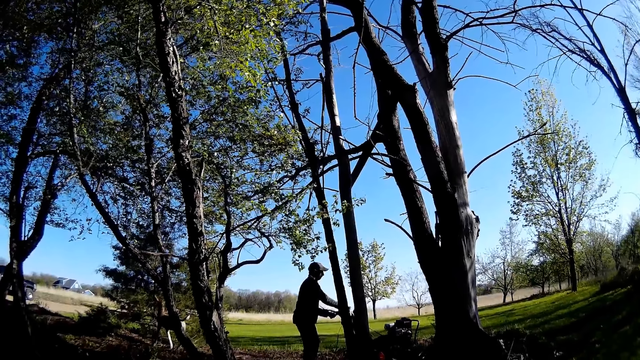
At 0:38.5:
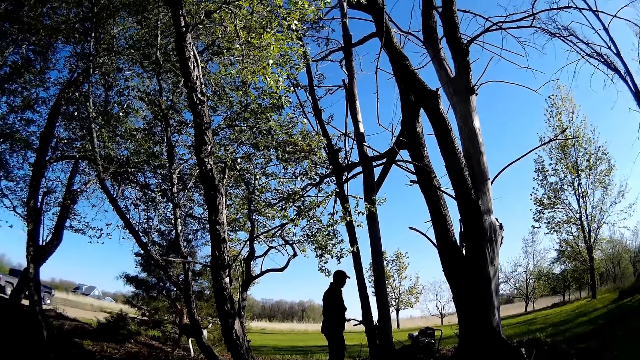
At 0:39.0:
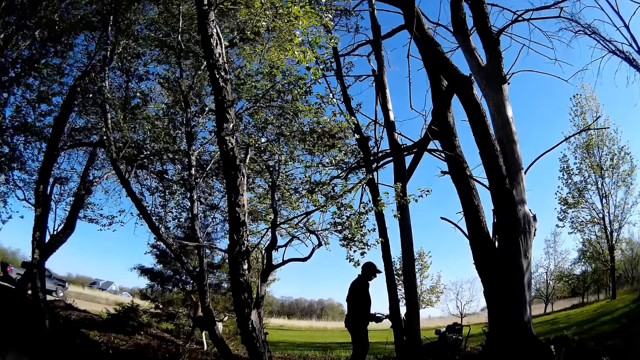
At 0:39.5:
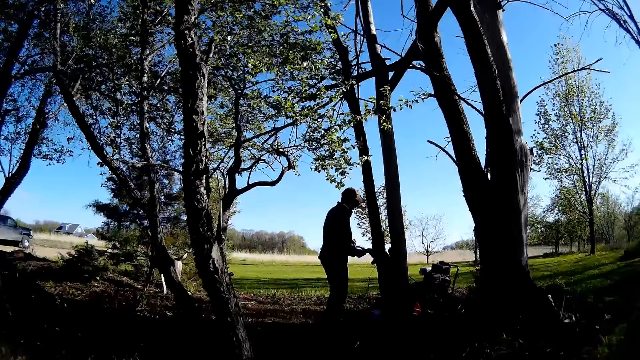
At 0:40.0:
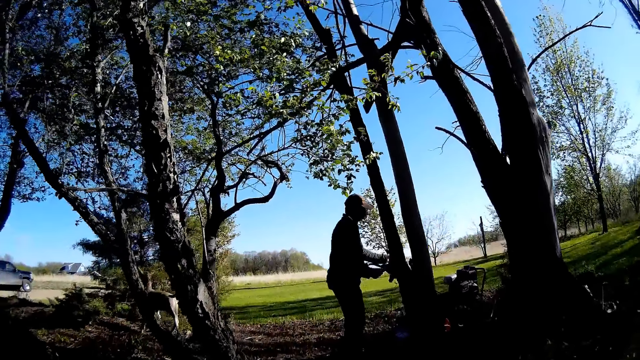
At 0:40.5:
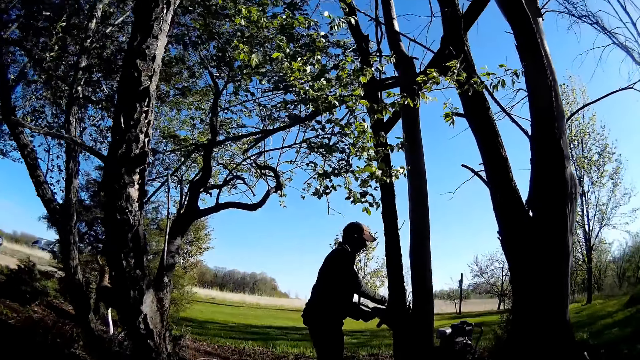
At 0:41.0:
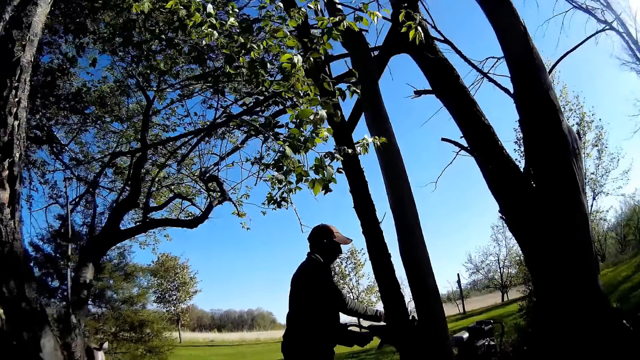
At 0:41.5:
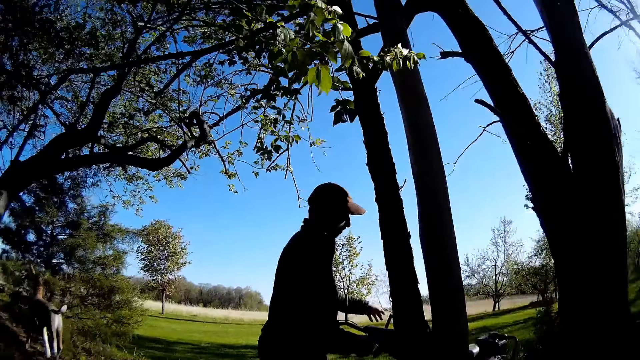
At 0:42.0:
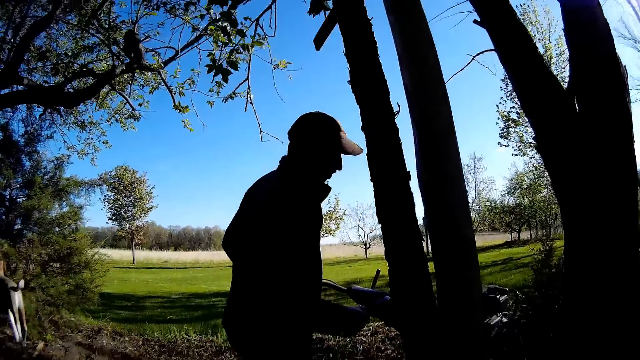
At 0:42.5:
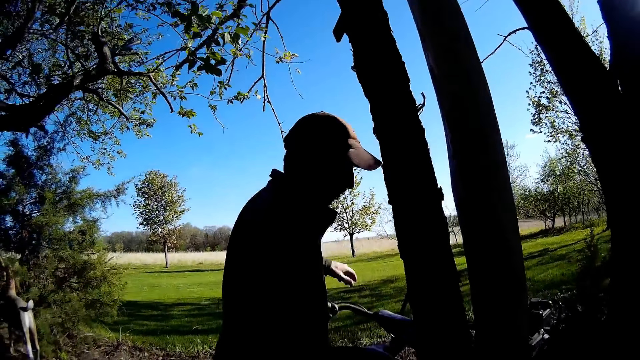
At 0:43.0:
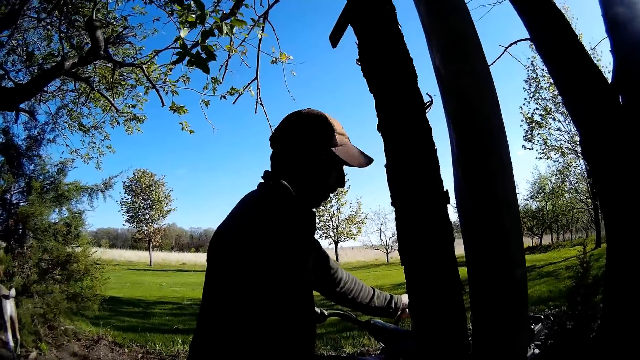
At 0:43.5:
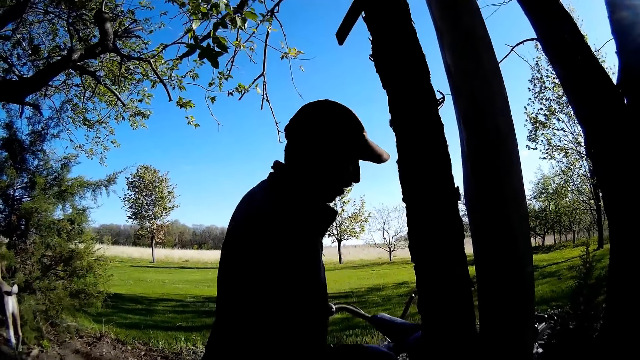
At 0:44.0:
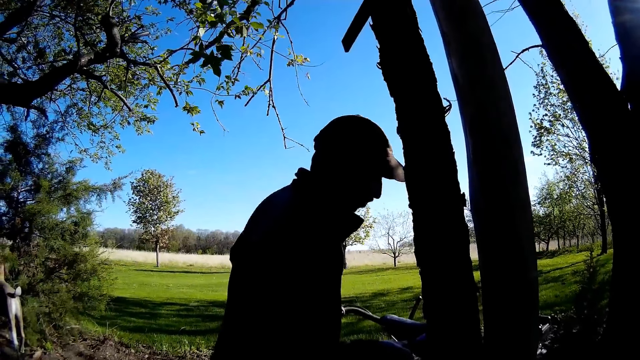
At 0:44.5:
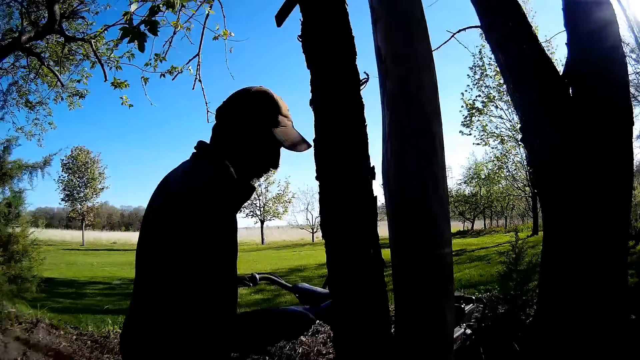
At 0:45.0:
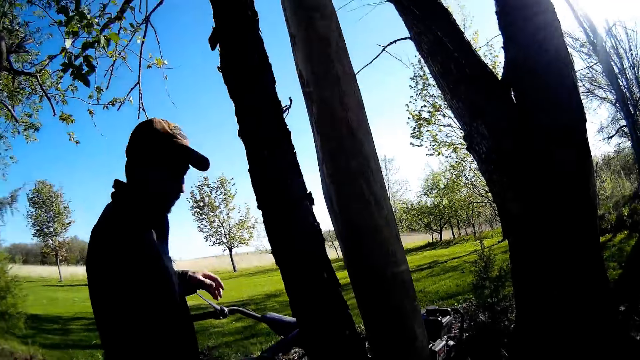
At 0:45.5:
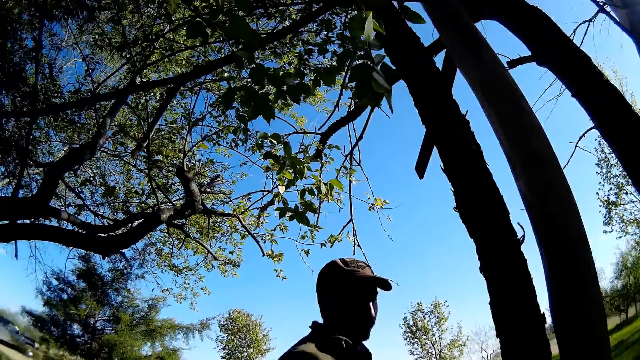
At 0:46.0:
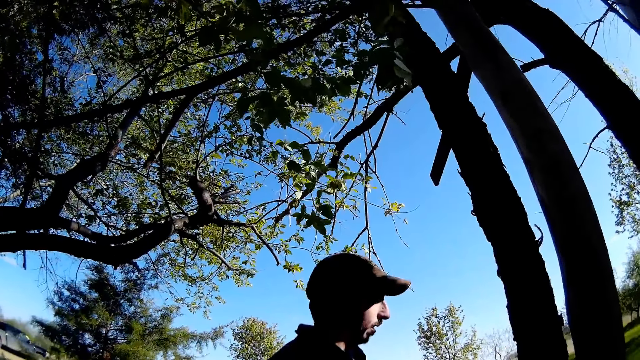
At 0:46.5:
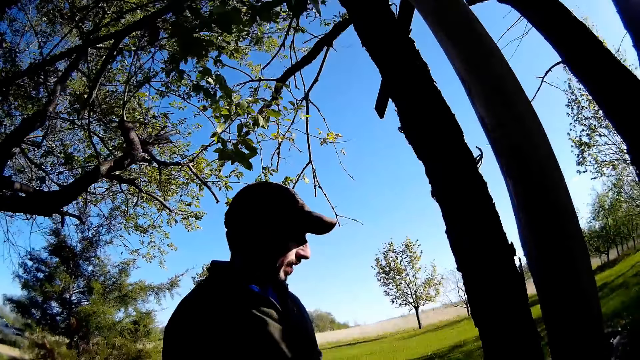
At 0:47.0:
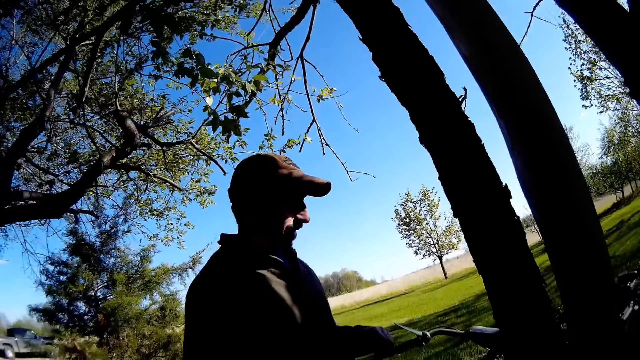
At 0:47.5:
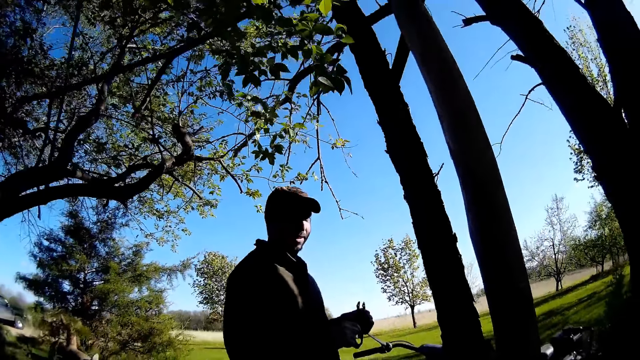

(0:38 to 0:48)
The man beckons to the camera wearer with his right hand. He removes his hands from the mower.

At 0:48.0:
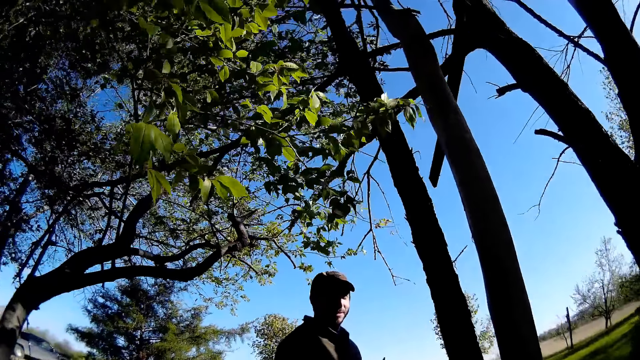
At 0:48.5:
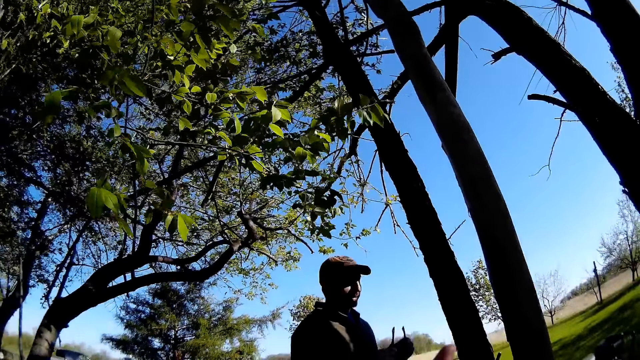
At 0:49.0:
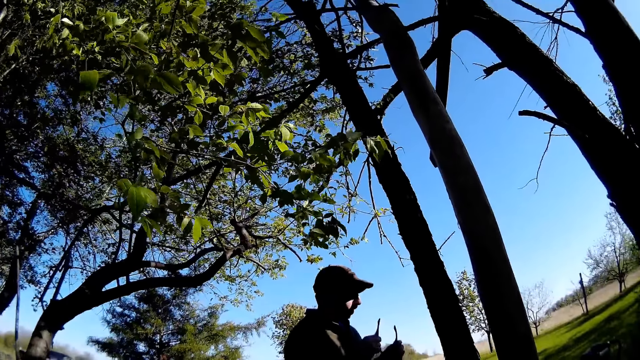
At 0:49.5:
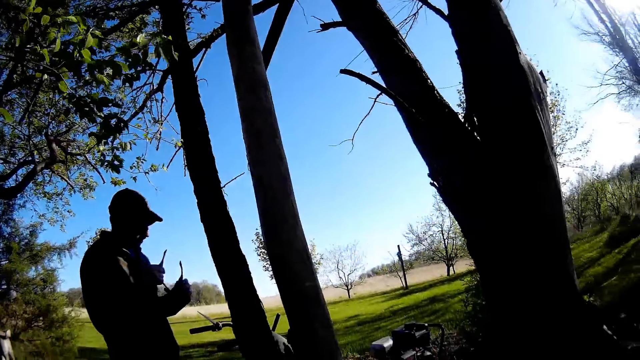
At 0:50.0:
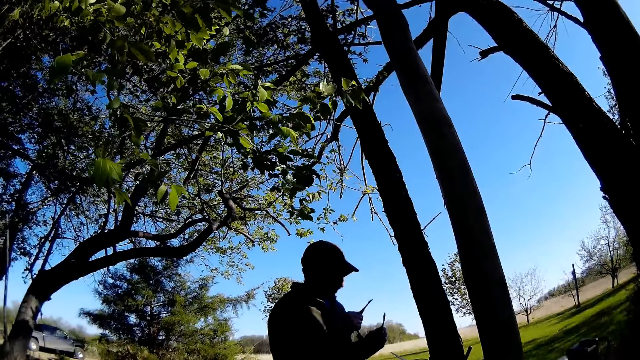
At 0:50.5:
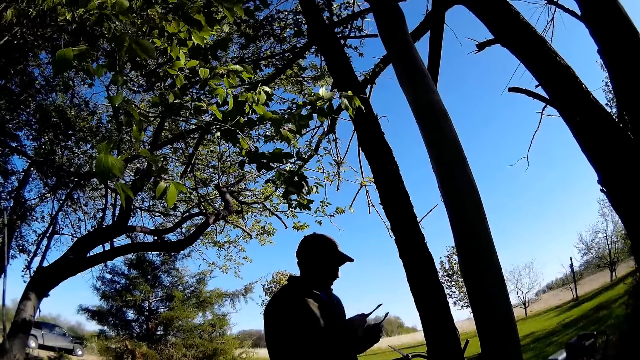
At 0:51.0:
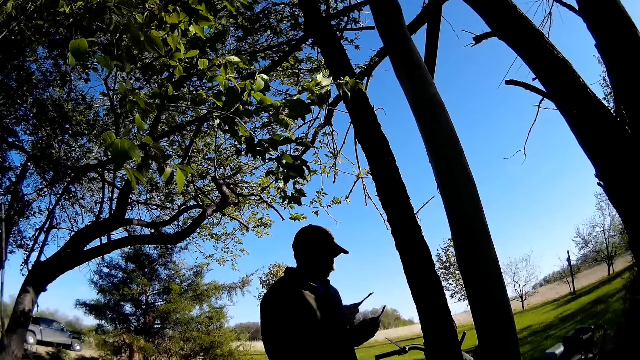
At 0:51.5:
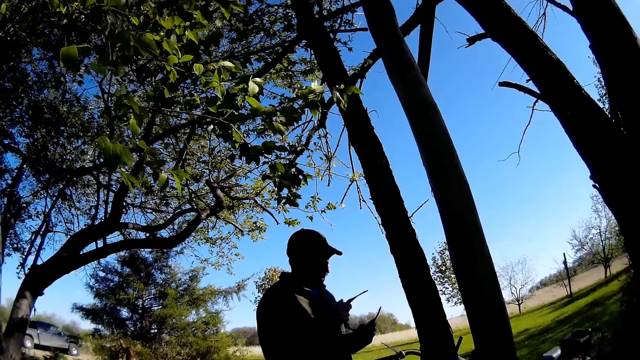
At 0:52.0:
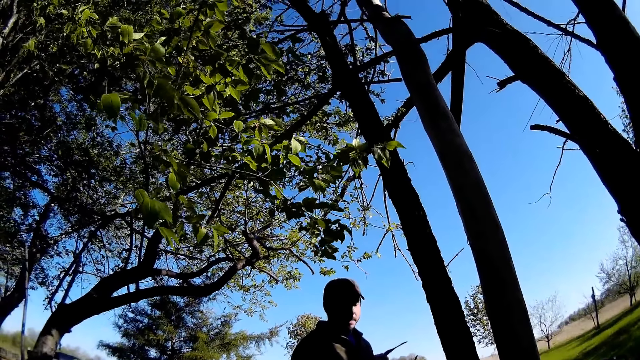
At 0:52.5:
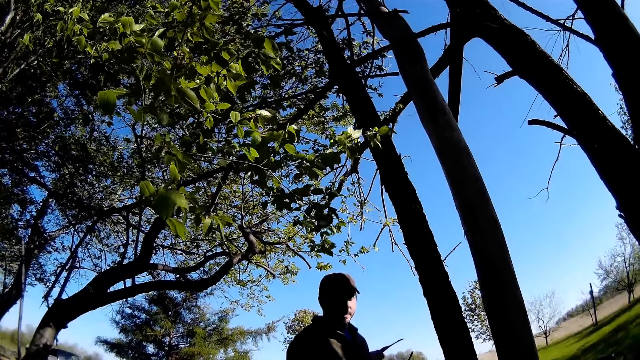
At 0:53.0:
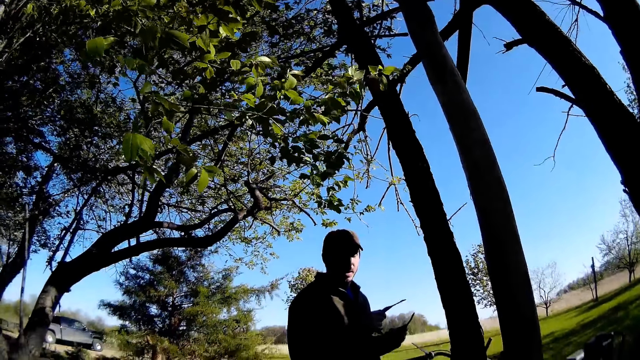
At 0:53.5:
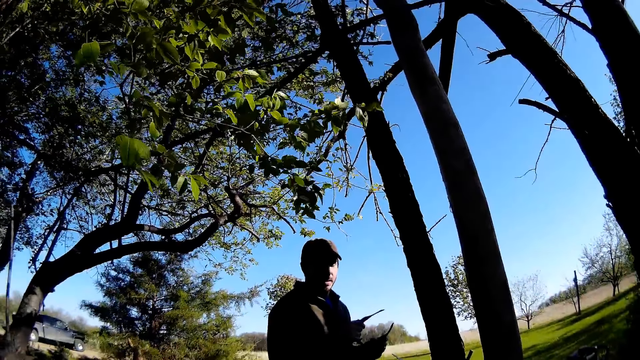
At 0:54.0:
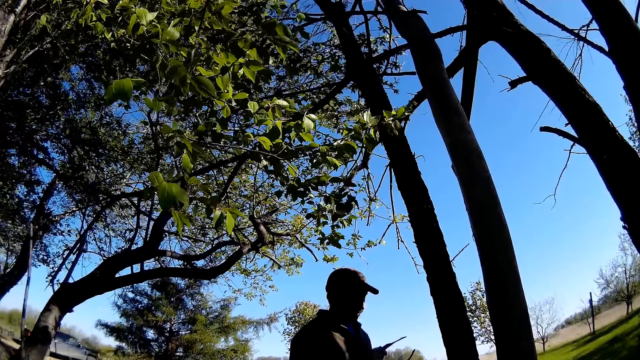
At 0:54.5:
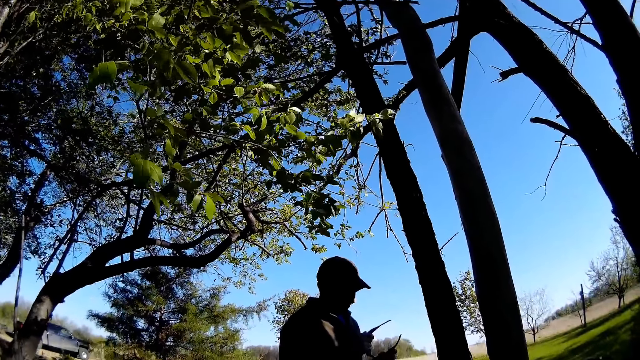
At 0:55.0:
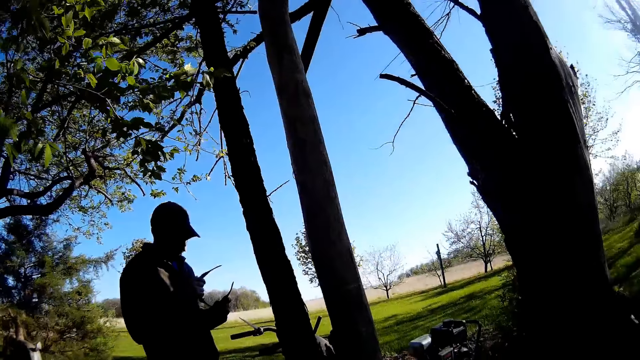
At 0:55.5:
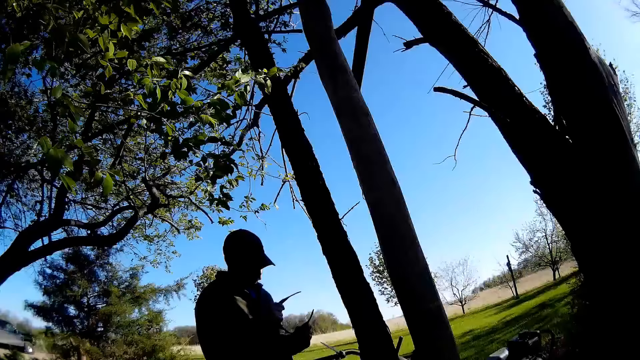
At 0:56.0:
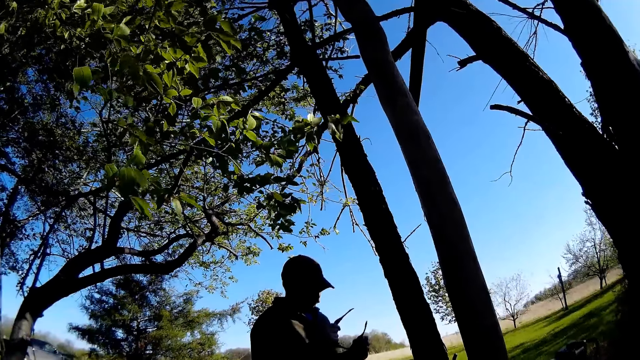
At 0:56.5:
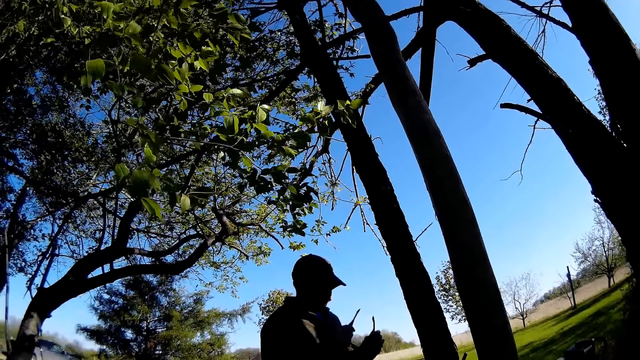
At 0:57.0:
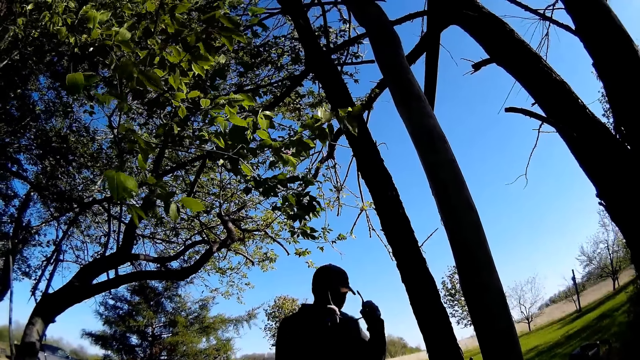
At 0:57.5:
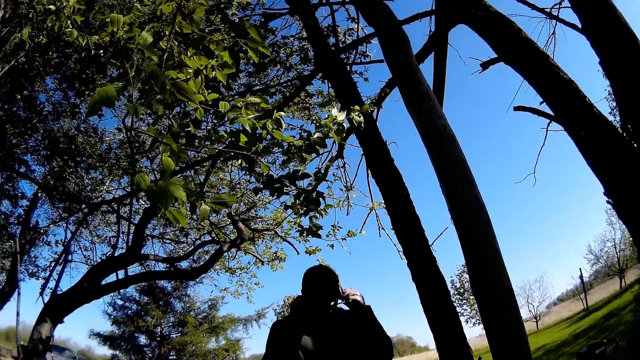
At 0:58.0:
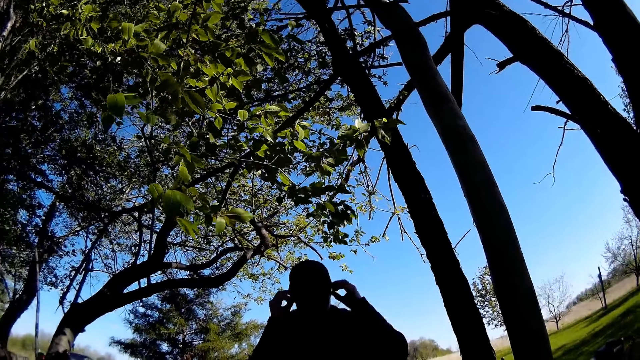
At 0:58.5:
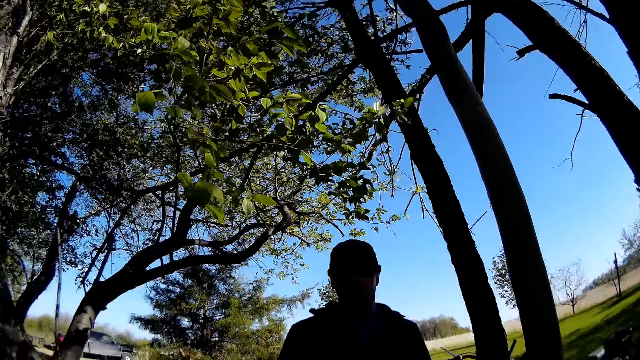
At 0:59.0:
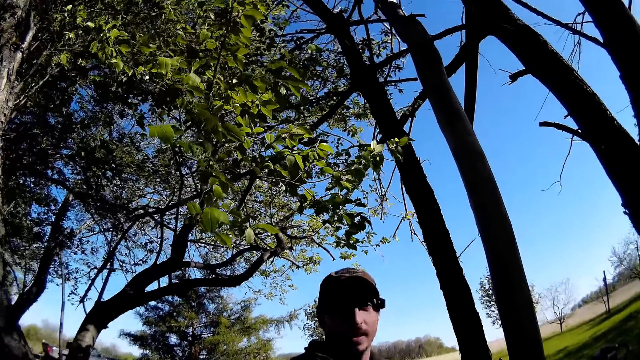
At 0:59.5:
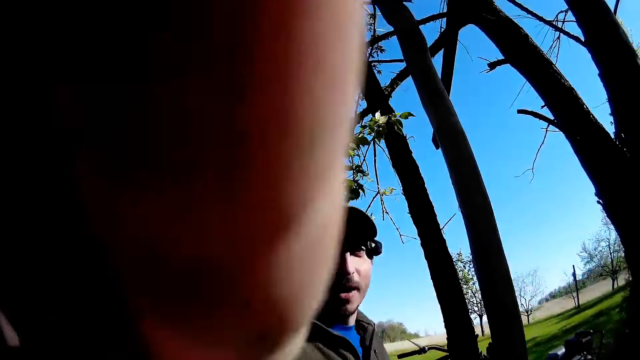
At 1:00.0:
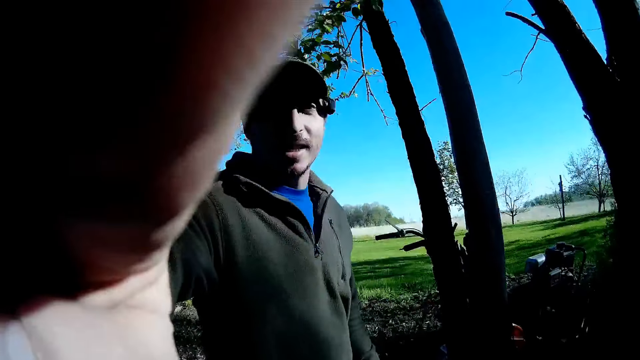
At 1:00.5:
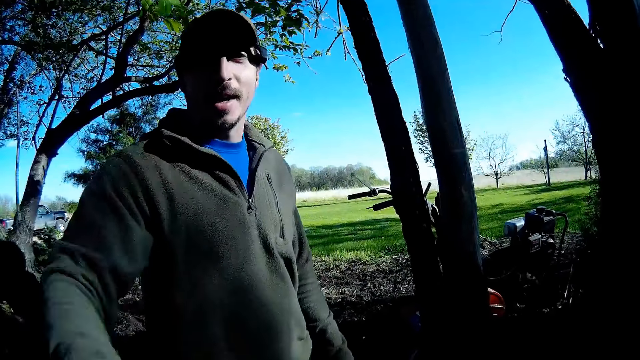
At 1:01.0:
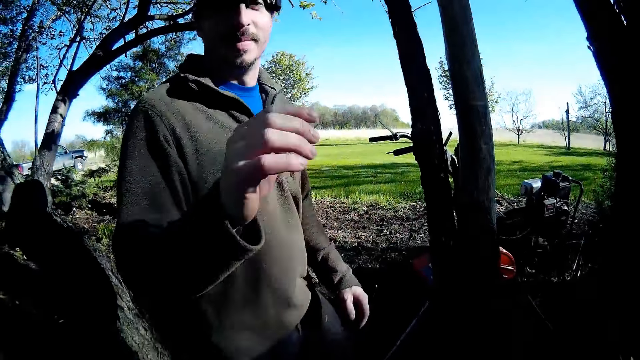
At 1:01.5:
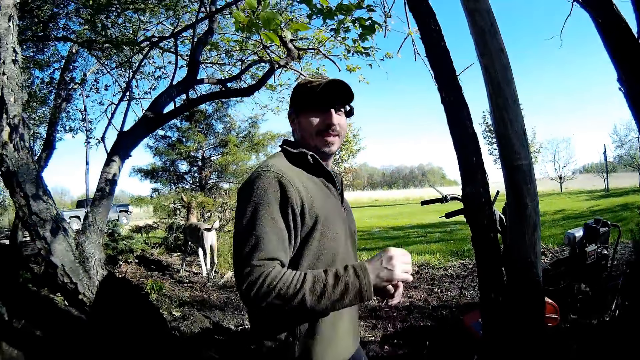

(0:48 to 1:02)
The man talks to the camera wearer. He interacts with the camera wearer again. He puts on a pair of glasses with his hands. He walks closer to the camera wearer. He adjusts the glasses on the face of the camera wearer with his right hand. He interacts with the camera wearer.
